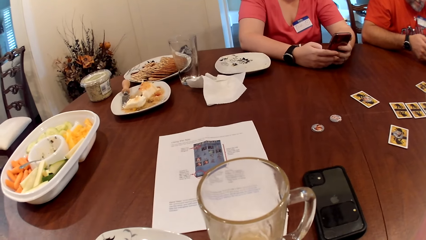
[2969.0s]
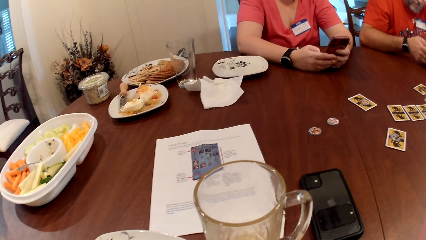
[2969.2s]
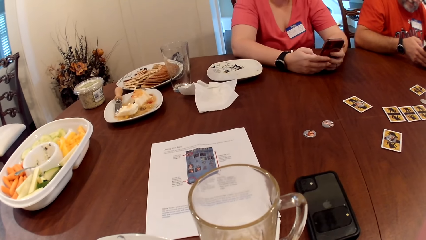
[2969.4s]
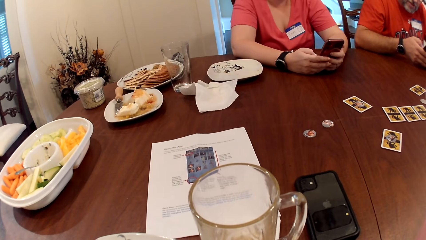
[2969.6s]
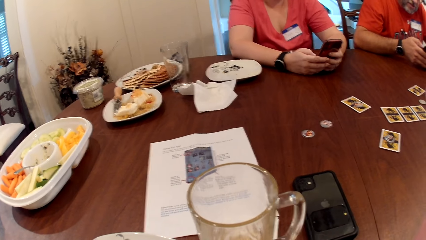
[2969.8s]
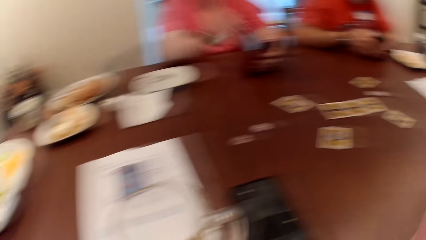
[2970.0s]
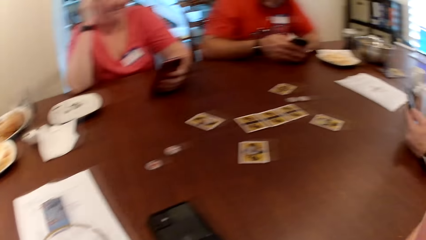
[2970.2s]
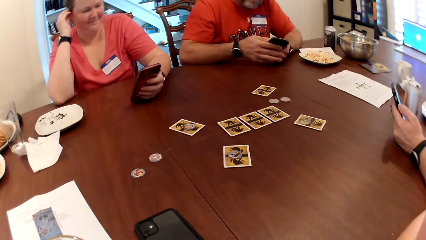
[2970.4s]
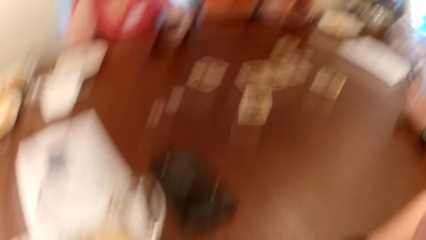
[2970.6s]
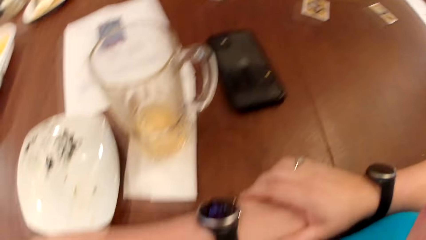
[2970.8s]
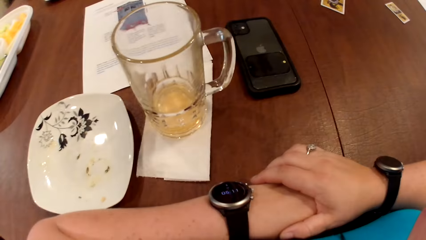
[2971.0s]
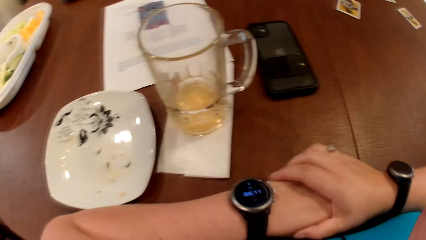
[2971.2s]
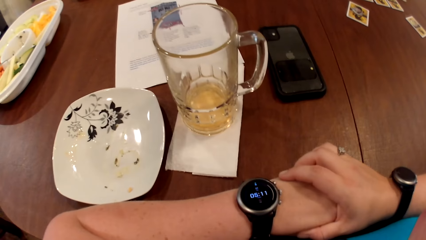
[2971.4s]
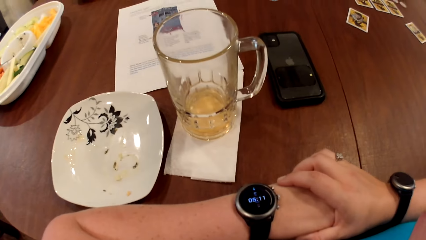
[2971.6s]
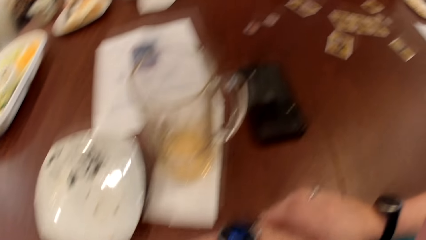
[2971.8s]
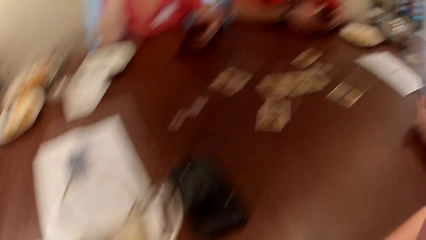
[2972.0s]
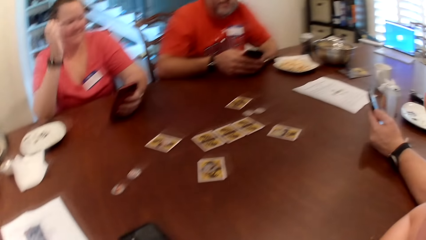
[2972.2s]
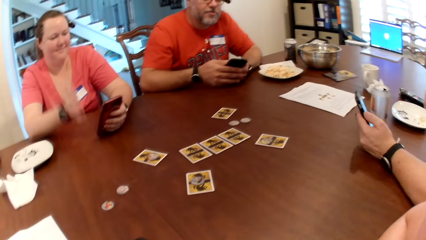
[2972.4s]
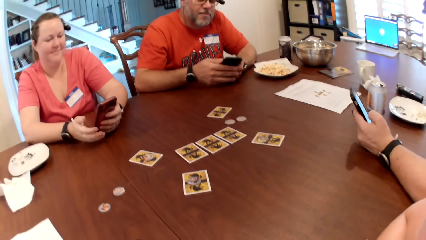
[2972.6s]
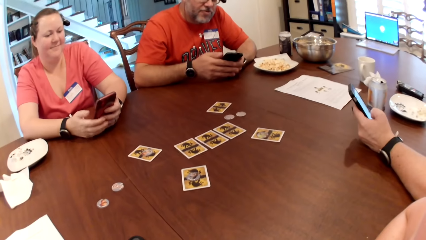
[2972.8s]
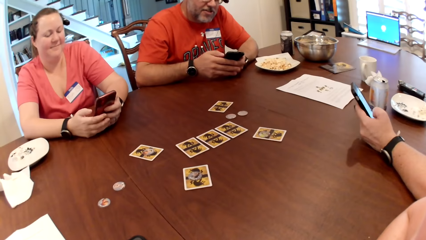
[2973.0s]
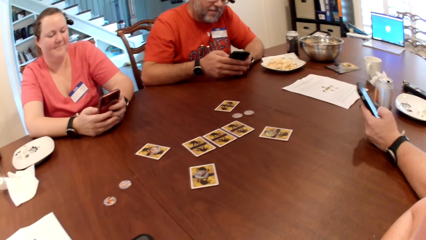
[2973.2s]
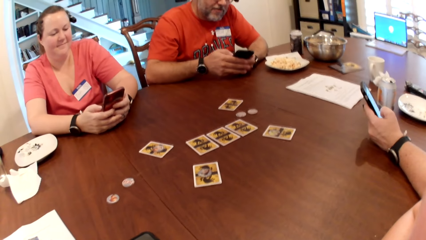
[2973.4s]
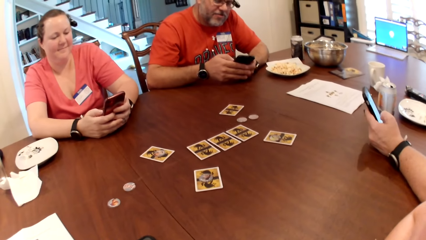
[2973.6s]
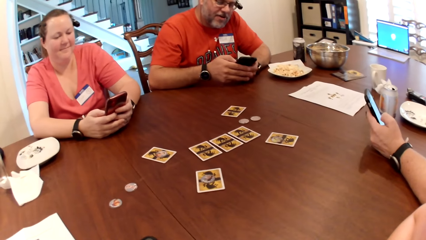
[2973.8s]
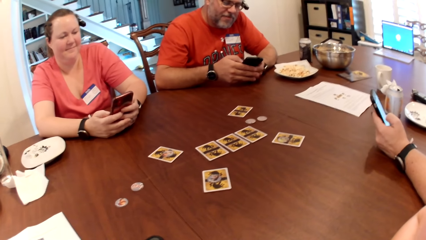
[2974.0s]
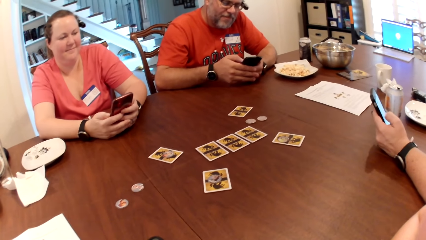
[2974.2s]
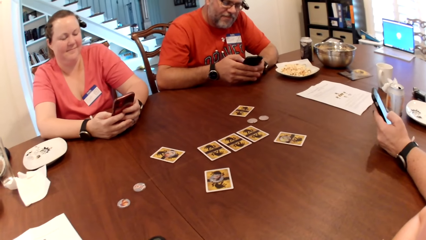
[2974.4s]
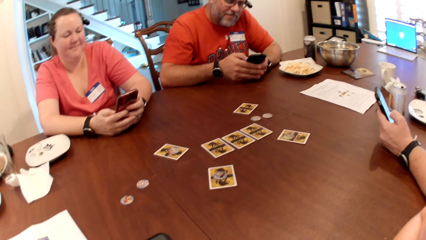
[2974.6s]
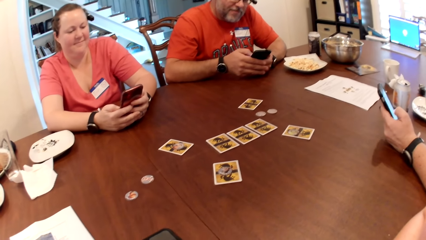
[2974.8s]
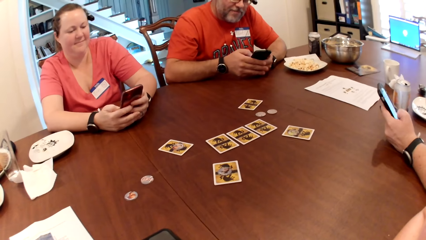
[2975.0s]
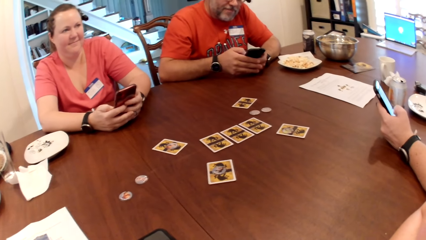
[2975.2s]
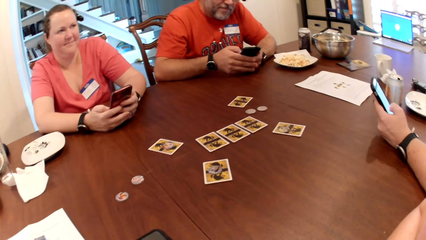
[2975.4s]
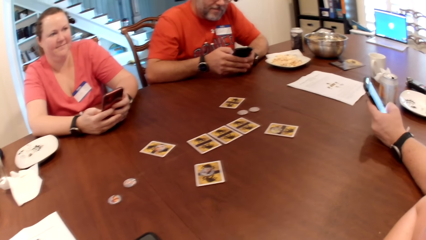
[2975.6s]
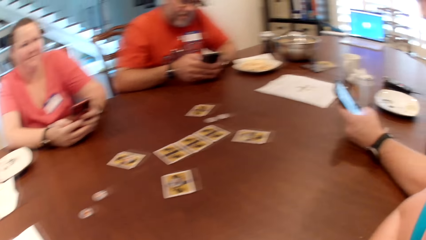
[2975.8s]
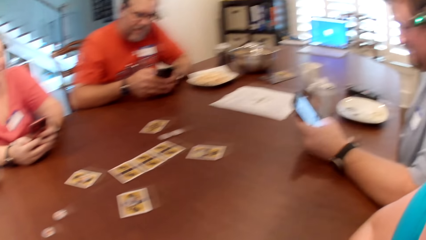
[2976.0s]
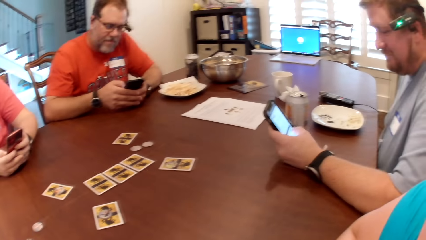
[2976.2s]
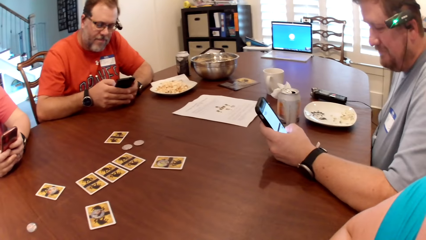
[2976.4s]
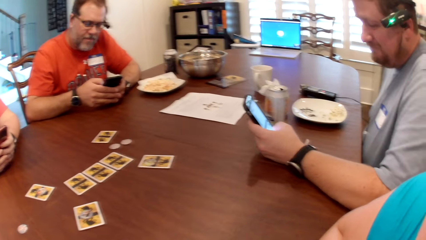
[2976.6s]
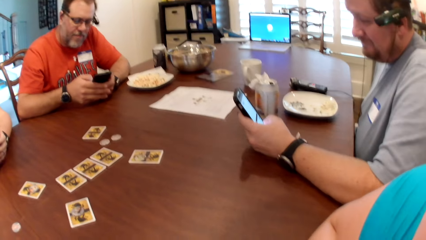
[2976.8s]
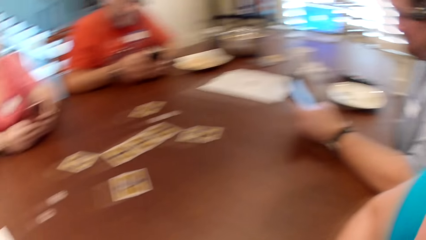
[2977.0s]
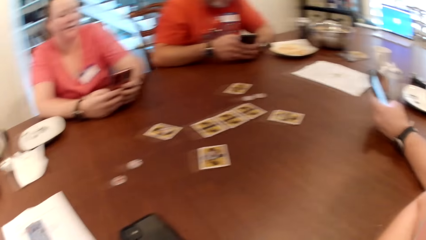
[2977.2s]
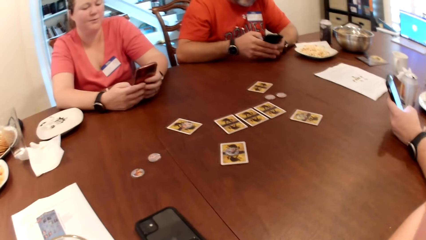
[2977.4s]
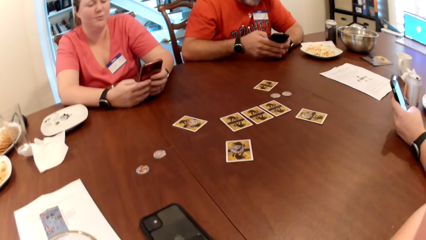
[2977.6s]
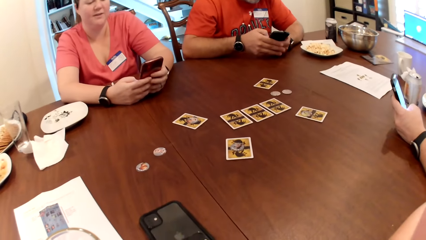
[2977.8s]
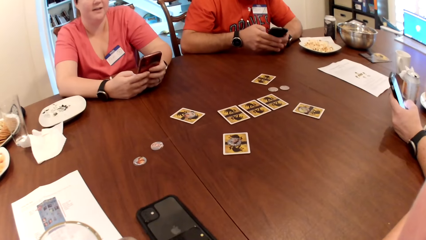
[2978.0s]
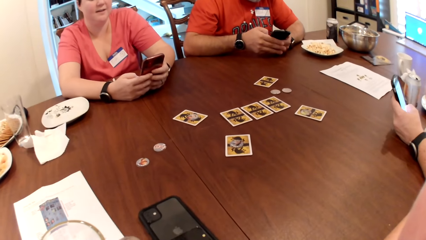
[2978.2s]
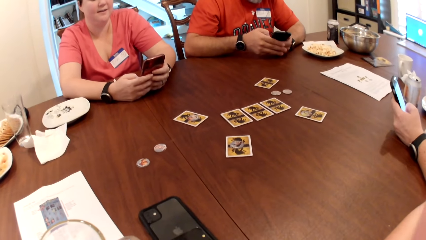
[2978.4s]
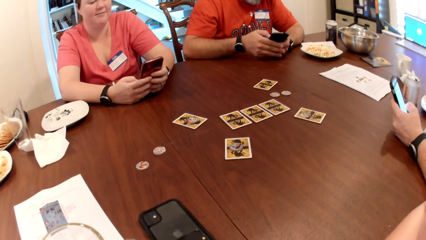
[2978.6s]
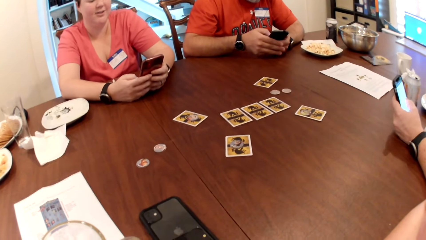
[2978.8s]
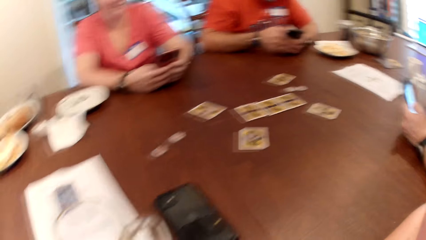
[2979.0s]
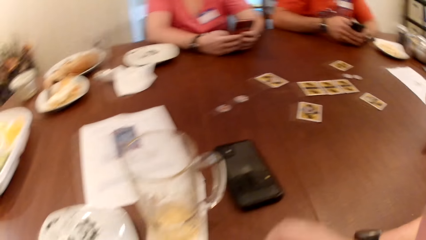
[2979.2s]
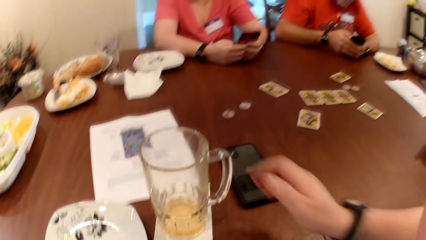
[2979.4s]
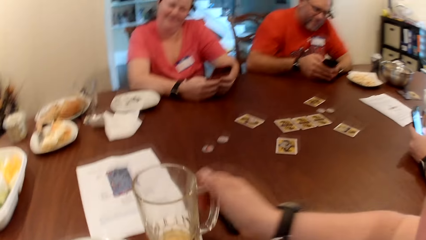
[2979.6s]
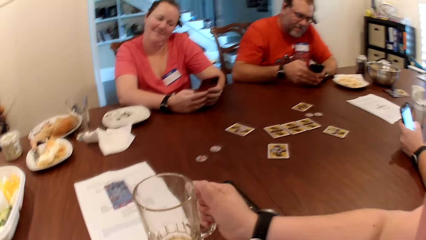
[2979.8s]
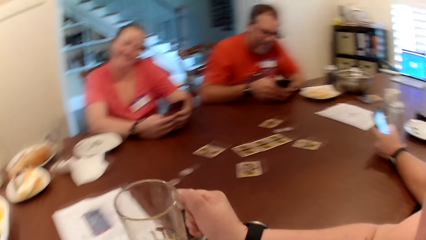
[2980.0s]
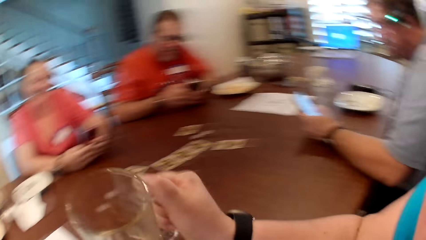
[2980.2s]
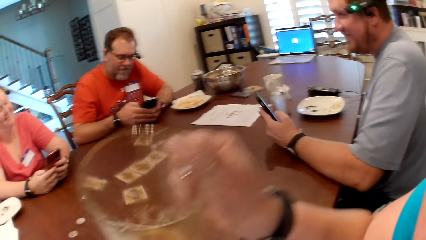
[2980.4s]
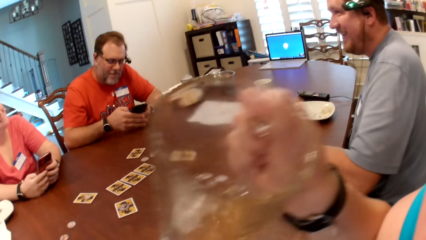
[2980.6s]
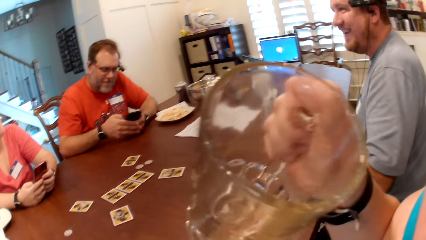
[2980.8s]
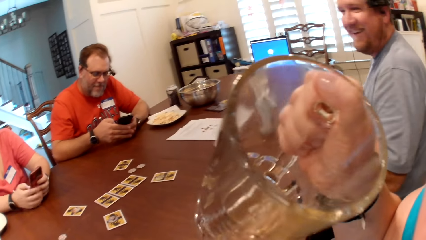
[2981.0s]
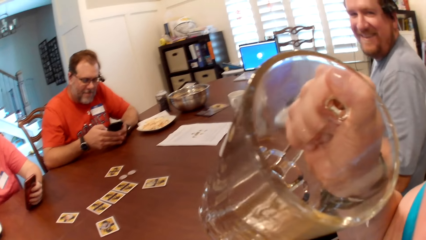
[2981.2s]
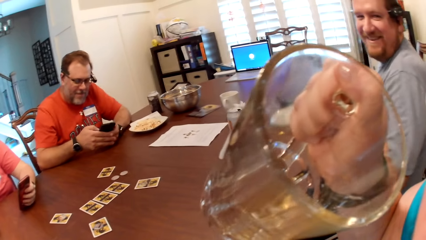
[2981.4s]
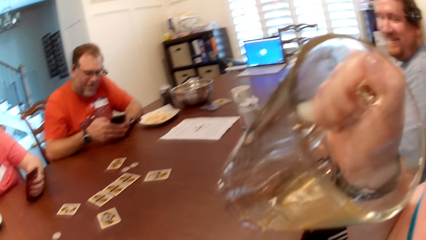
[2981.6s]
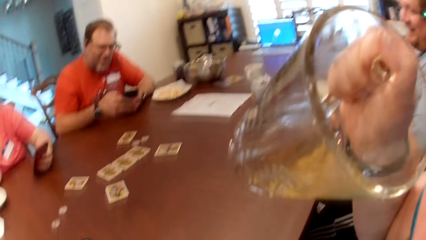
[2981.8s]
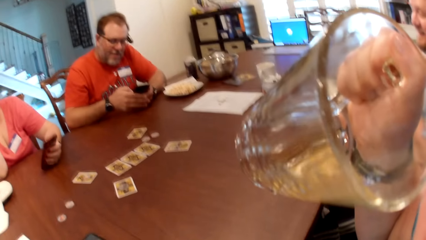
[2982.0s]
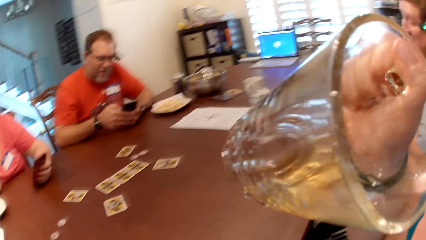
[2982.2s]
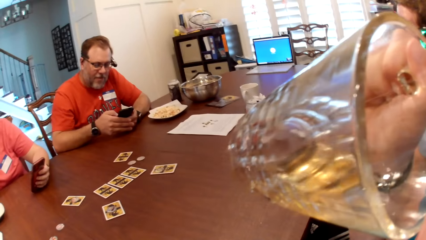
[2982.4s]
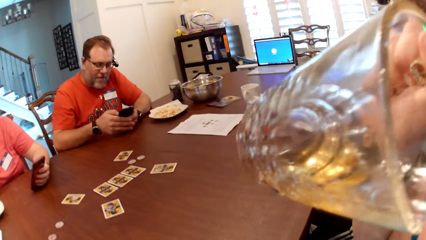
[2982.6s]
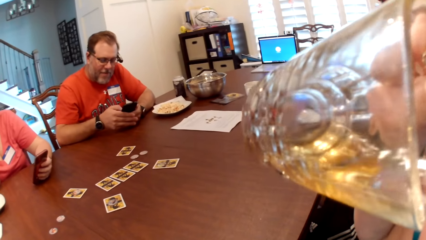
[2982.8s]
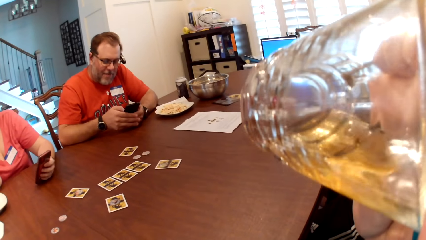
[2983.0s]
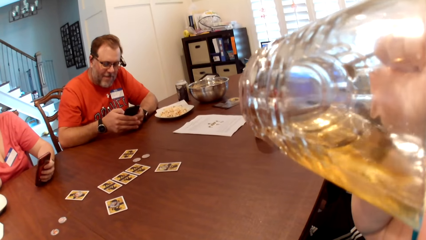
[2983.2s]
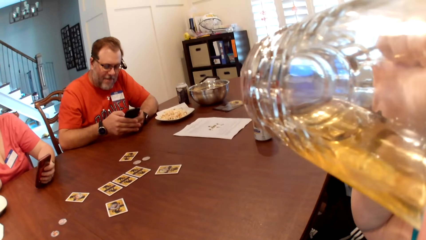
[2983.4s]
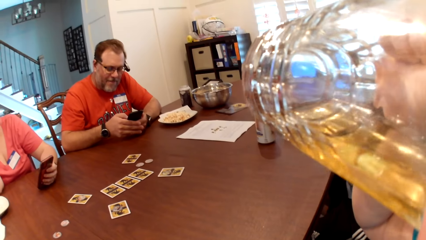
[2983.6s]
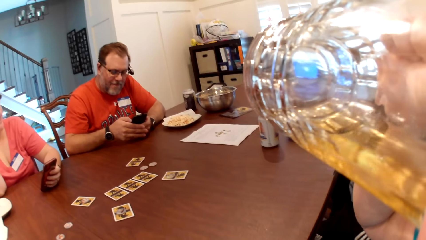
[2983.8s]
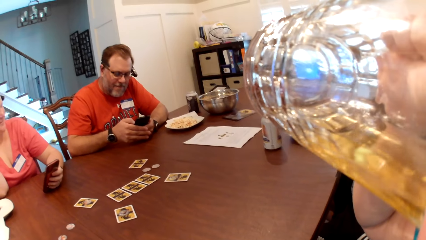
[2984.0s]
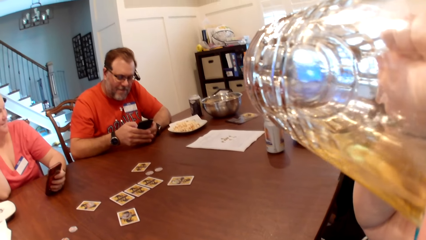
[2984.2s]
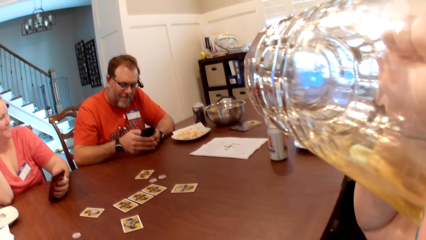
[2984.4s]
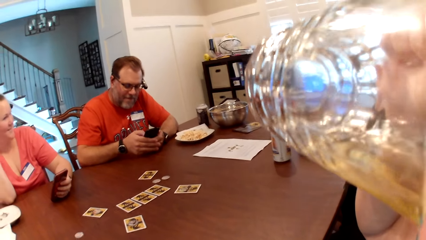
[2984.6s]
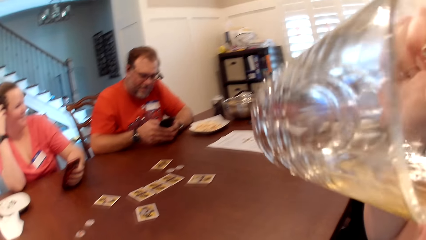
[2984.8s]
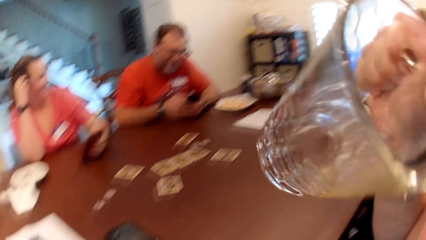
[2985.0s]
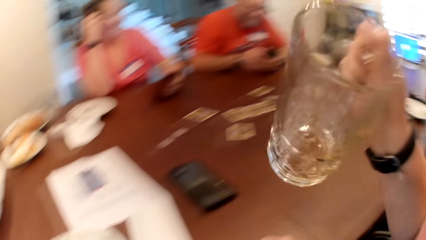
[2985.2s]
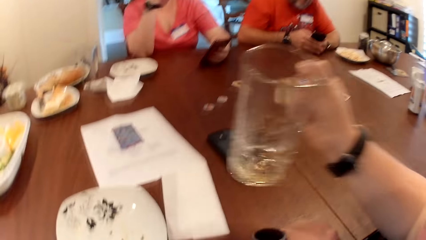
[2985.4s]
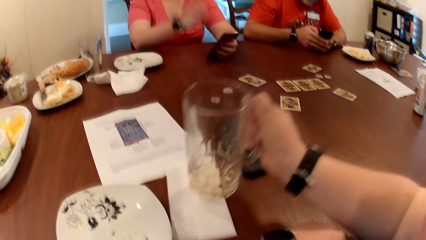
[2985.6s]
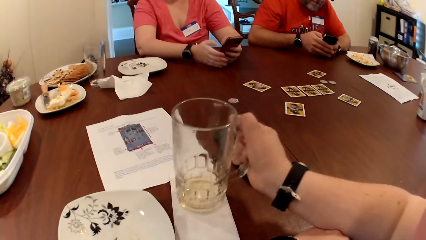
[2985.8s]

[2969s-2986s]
A lady lifts hands. A man interacts with the camera wearer, the lady and another man. The lady lowers hands, and places her right hand on the phone in her left hand. The camera wearer turns to the other man. The lady talks to all. The camera wearer picks the cup from the table with her right hand. She drinks from the cup in her right hand.
